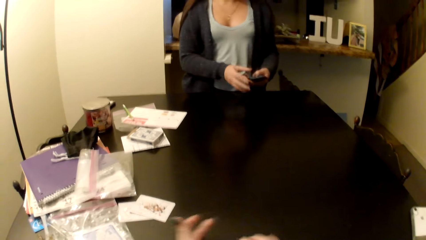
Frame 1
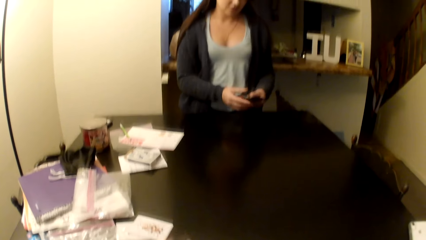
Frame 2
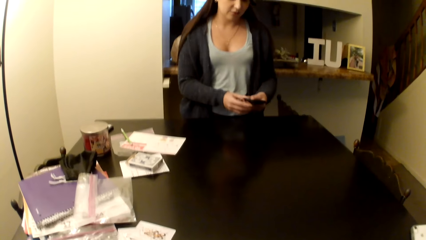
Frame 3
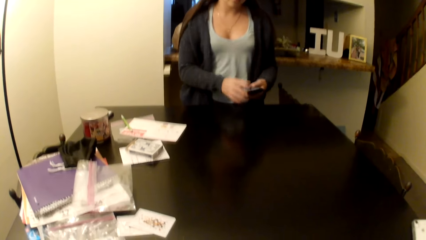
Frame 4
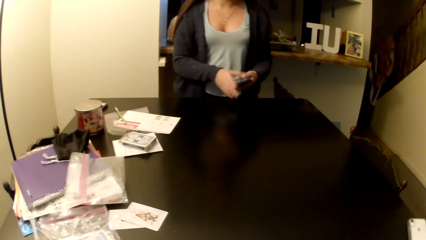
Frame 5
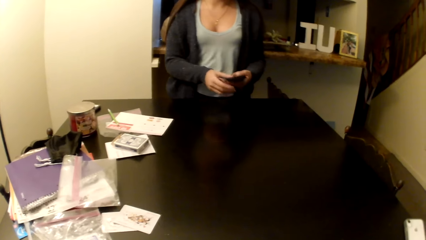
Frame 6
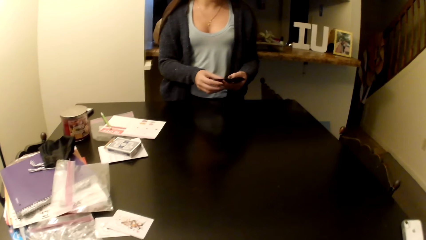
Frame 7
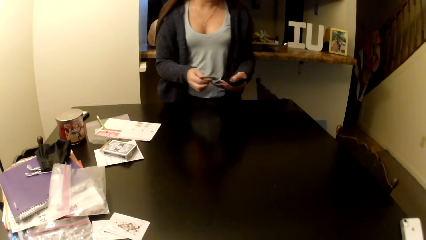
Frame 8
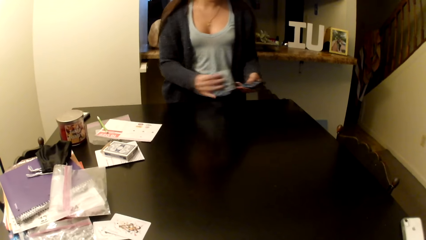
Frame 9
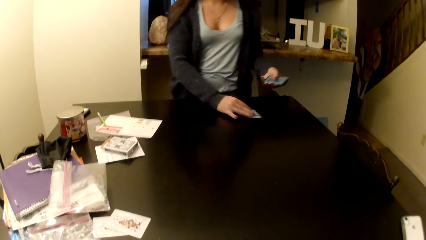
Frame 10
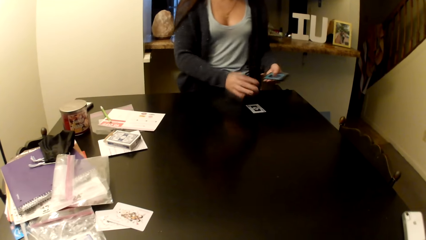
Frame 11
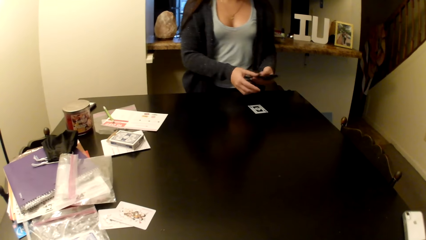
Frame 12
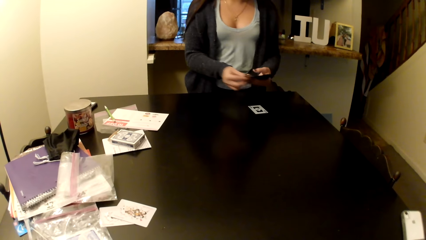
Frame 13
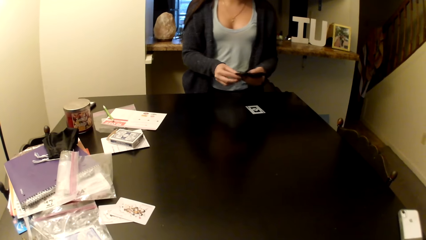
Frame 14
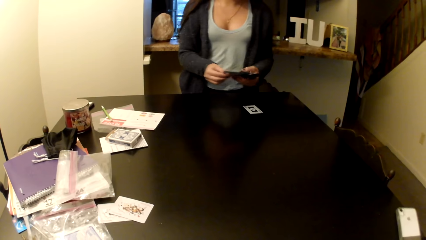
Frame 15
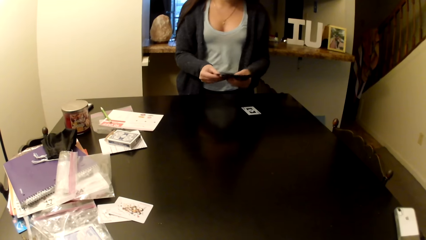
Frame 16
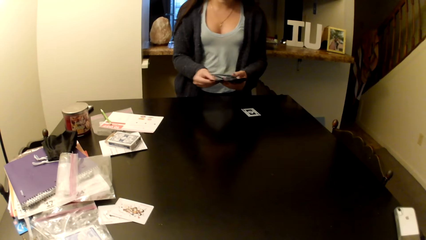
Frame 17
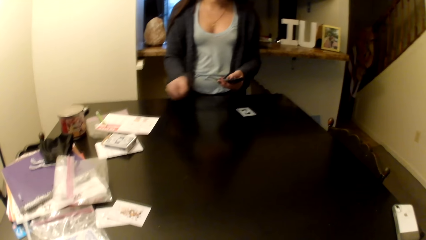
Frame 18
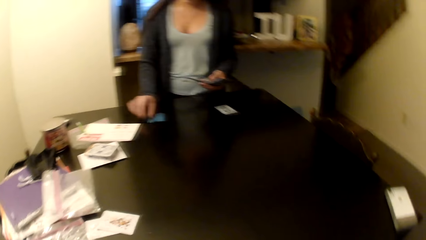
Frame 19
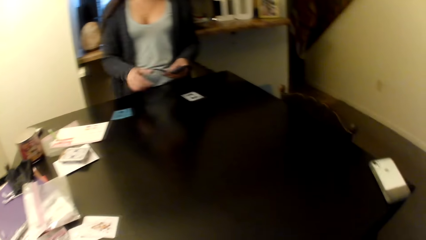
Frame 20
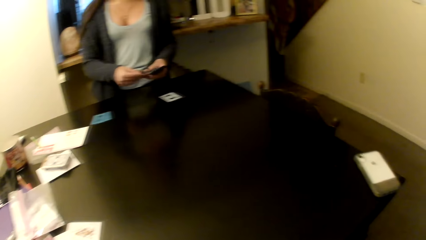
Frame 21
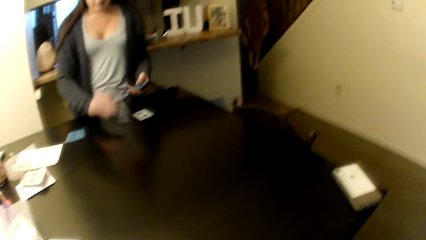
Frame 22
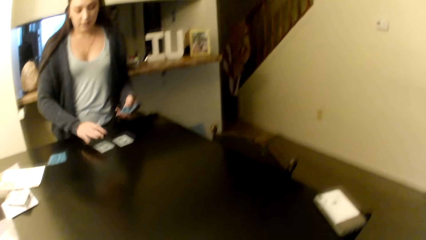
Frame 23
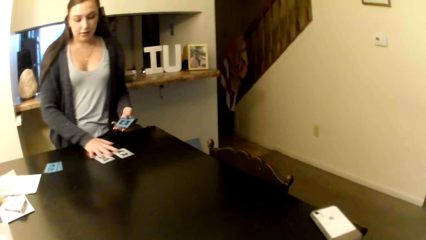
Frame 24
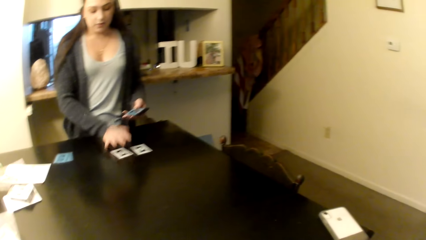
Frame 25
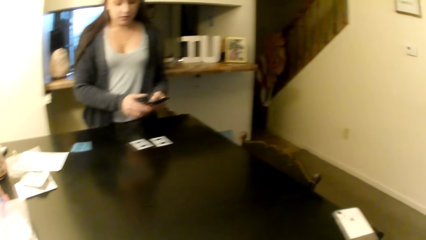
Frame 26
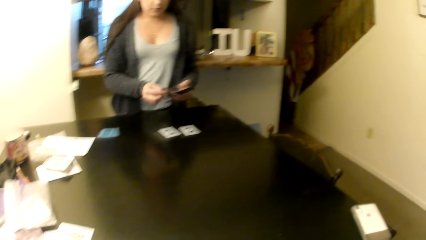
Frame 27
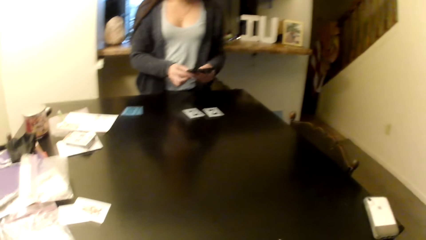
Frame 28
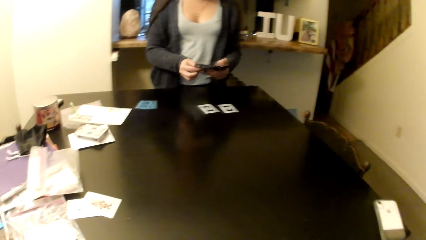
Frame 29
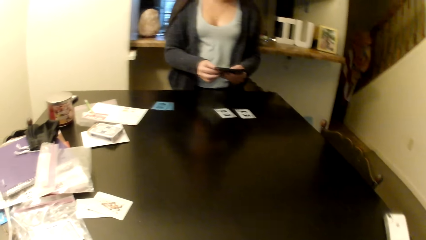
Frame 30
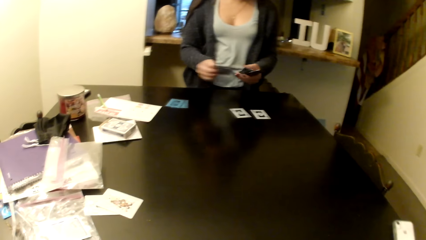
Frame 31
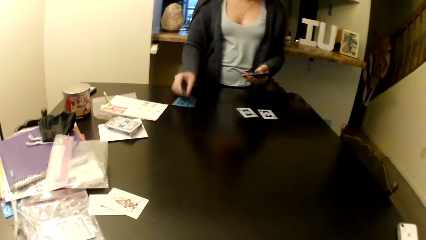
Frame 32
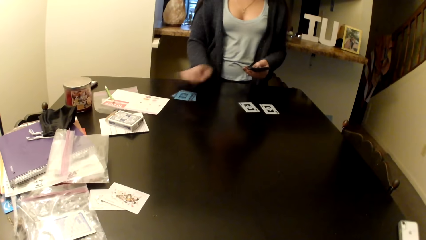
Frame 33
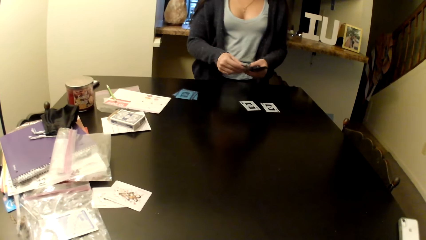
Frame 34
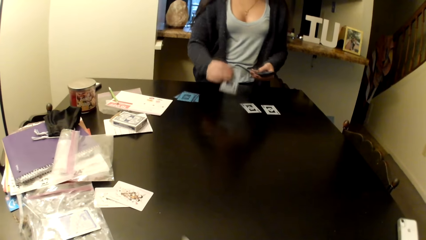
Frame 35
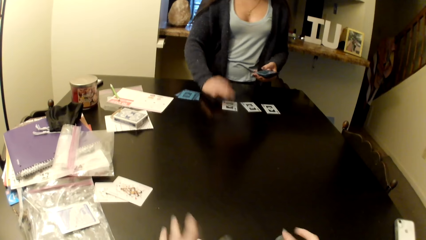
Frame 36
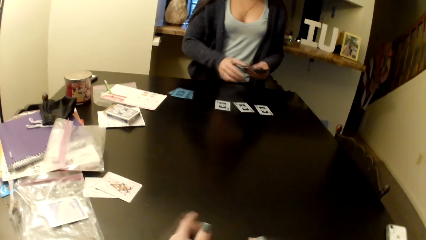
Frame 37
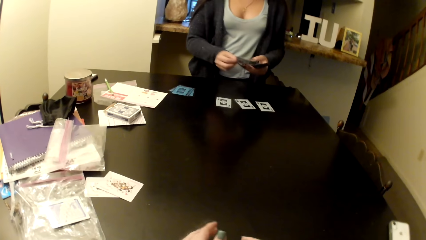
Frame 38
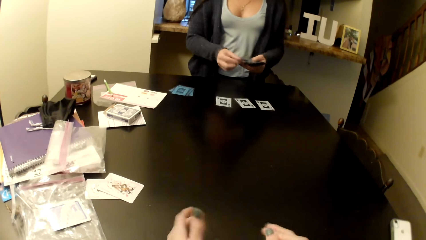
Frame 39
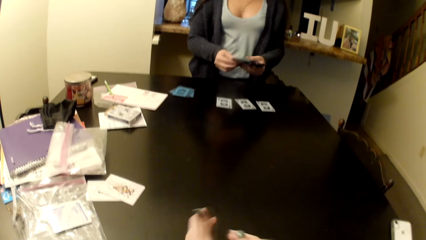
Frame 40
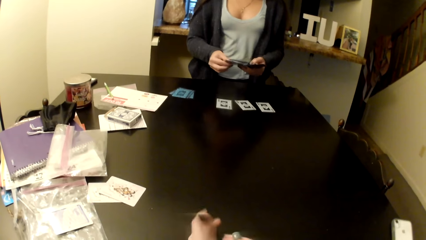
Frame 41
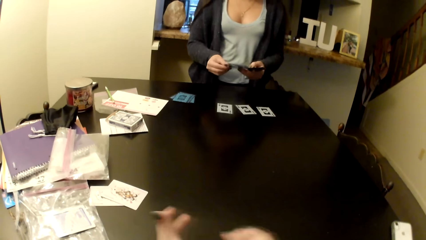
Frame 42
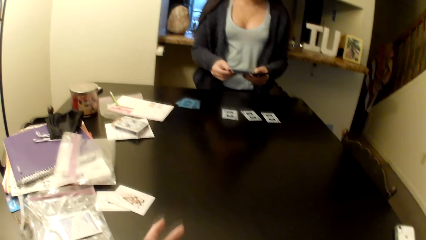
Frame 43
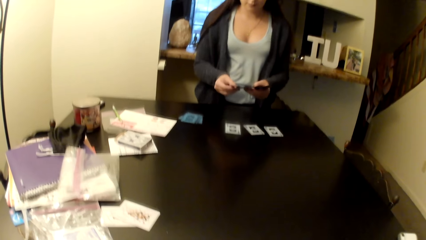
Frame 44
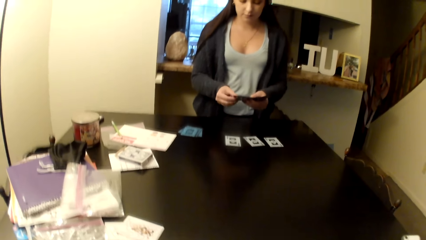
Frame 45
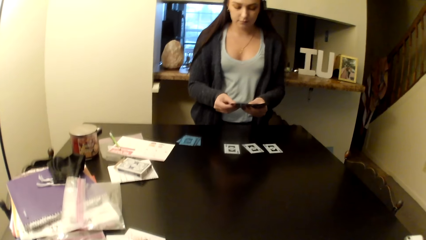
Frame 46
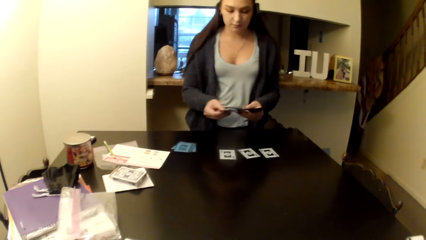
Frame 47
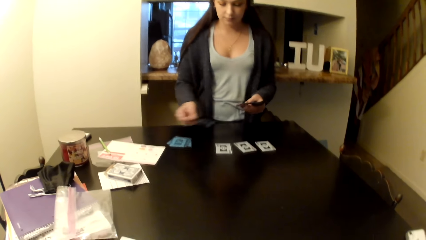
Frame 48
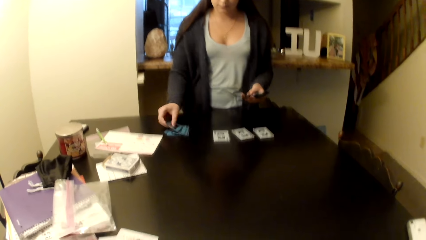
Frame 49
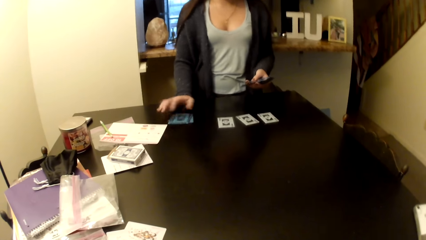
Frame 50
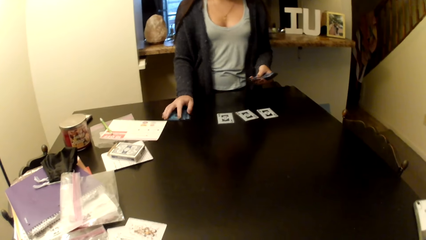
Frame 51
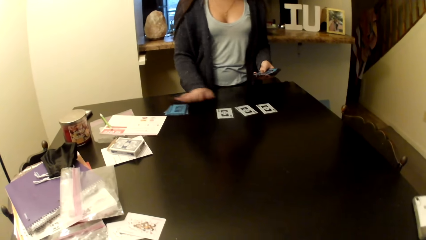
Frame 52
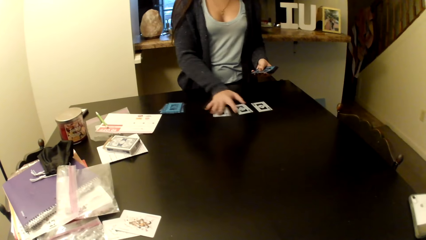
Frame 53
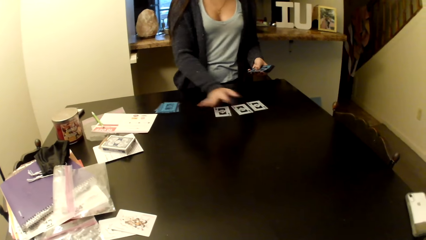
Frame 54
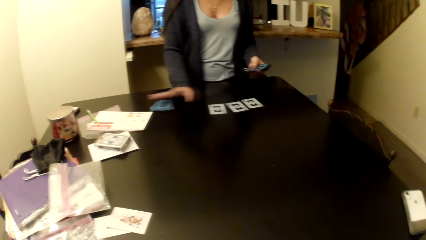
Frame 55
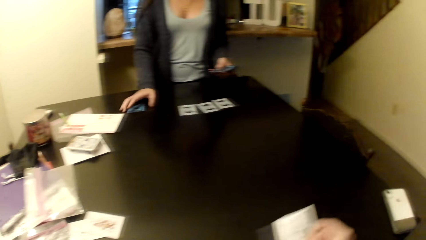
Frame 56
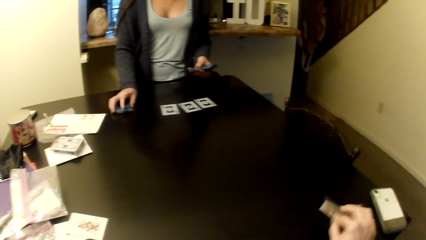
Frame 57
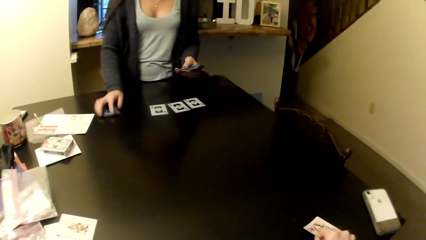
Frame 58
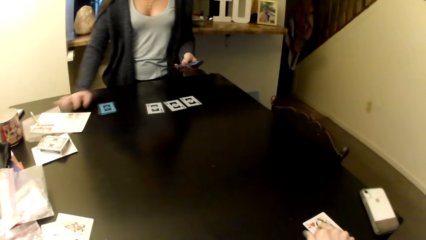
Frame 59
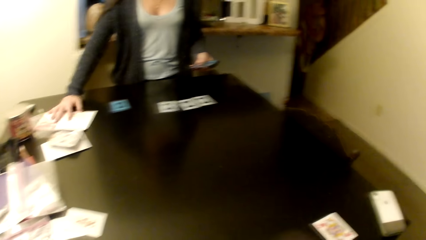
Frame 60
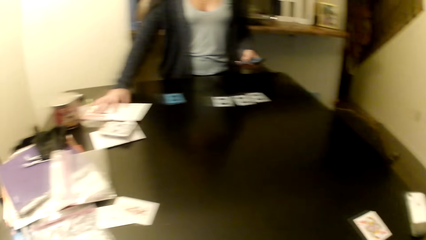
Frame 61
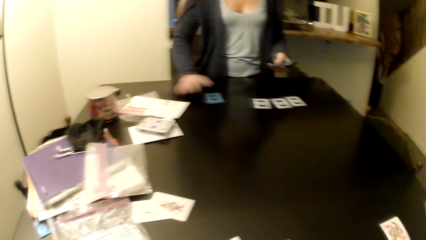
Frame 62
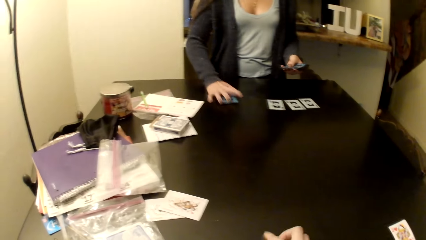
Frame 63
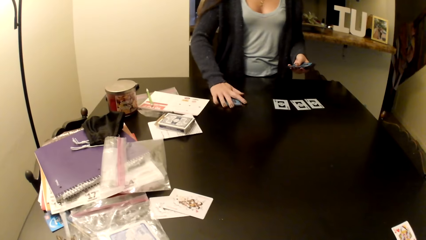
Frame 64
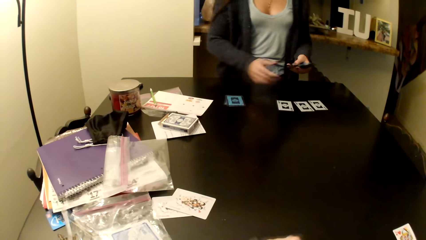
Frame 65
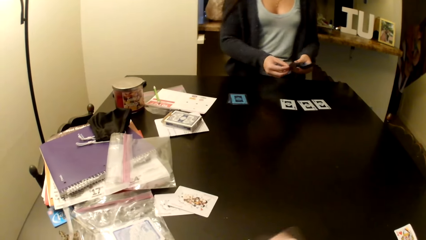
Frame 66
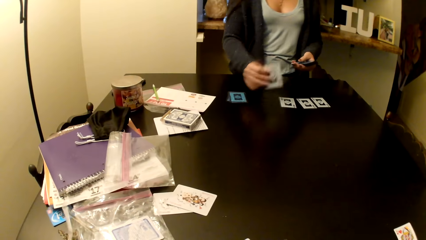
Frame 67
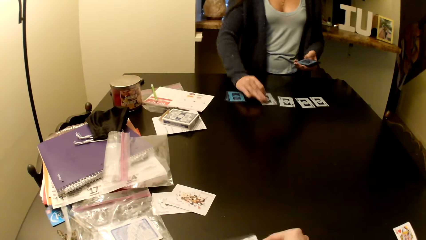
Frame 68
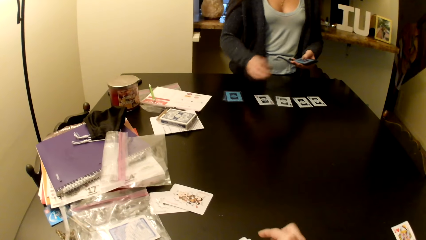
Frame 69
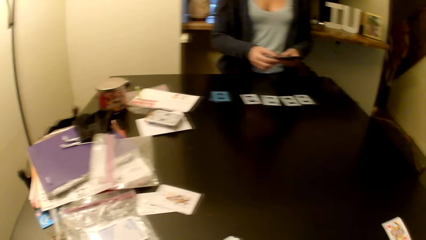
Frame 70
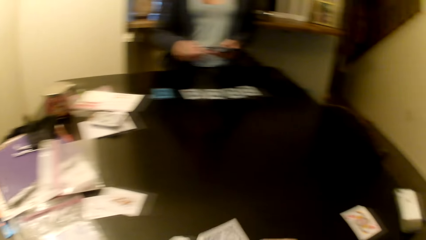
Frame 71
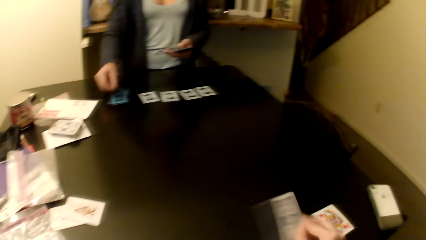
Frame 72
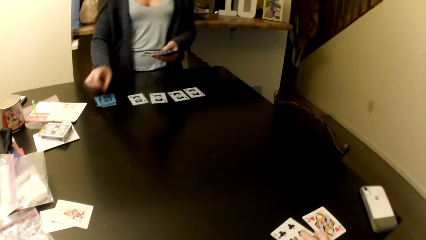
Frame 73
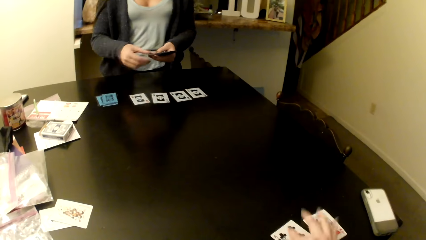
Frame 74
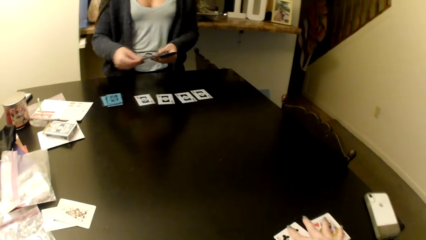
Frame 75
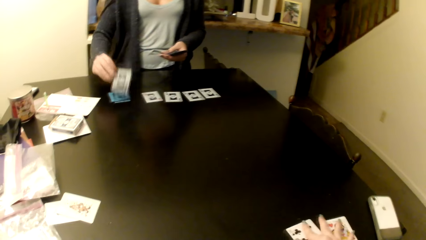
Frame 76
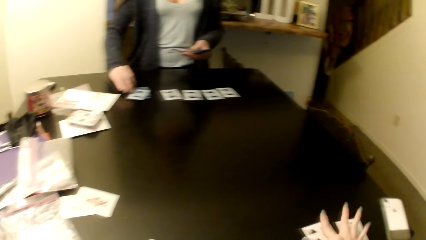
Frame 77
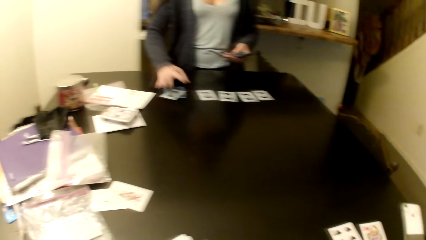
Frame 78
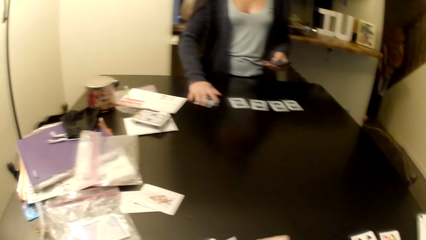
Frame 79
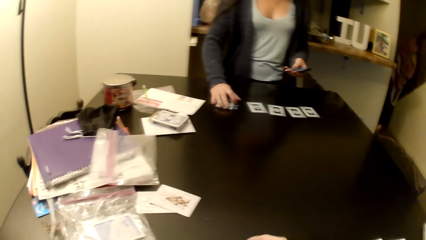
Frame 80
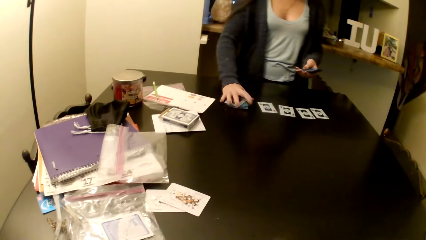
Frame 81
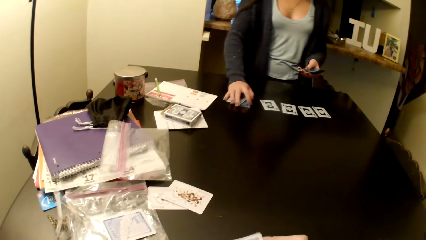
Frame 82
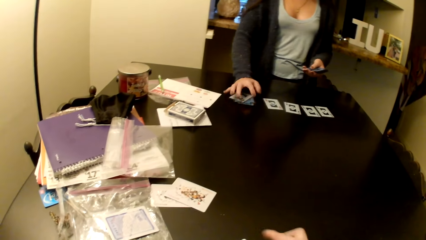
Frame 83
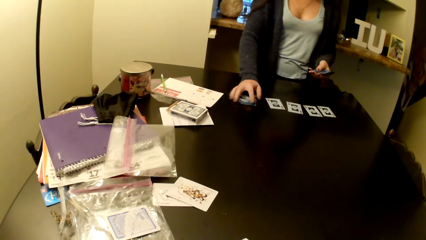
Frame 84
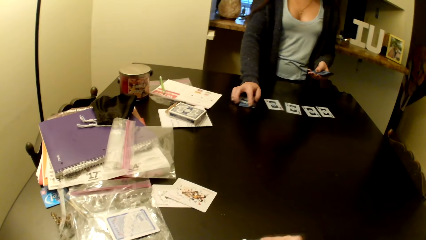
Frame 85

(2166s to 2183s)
The woman places cards on the table. The camera wearer places cards on the table.
